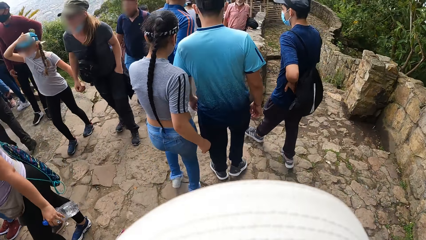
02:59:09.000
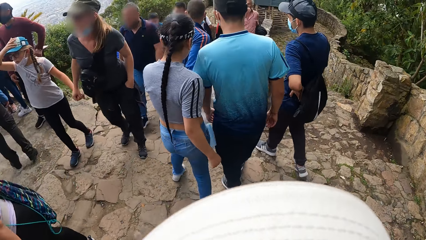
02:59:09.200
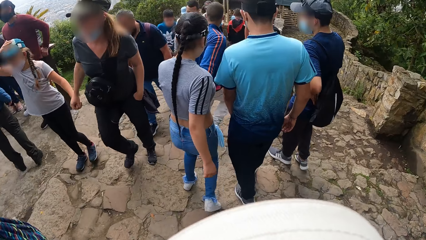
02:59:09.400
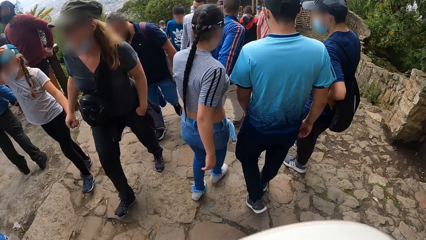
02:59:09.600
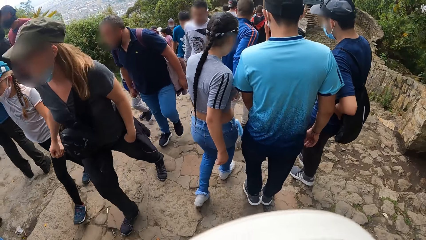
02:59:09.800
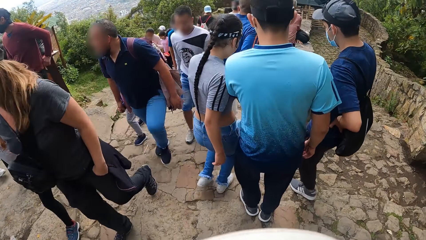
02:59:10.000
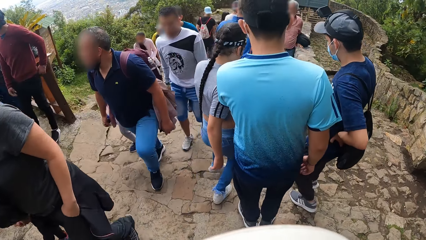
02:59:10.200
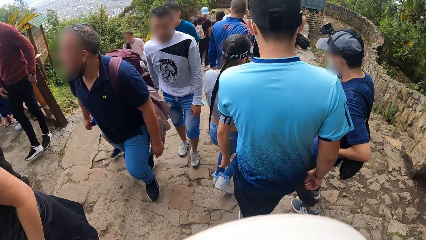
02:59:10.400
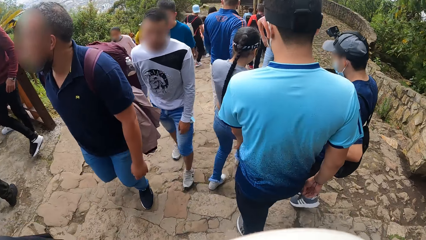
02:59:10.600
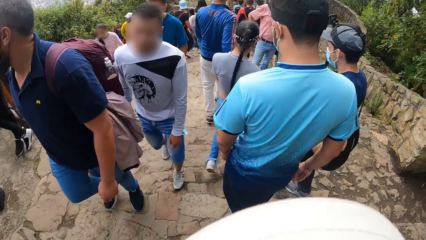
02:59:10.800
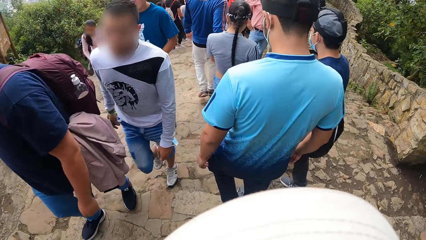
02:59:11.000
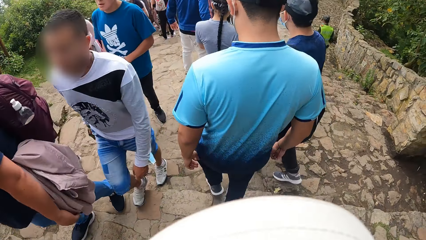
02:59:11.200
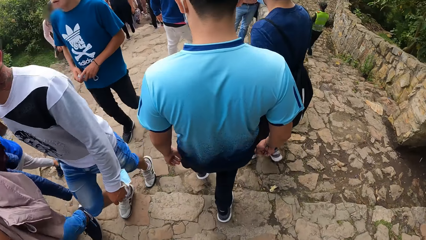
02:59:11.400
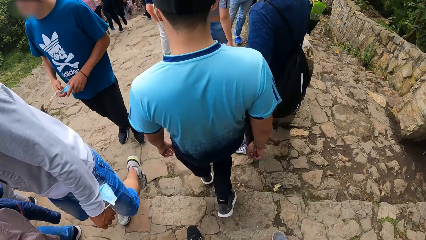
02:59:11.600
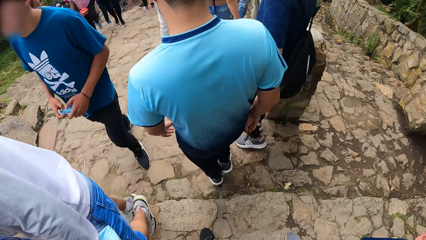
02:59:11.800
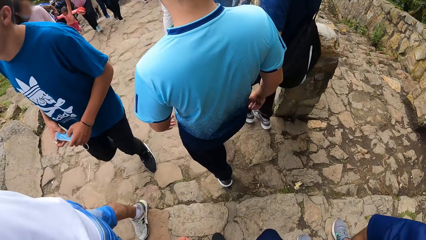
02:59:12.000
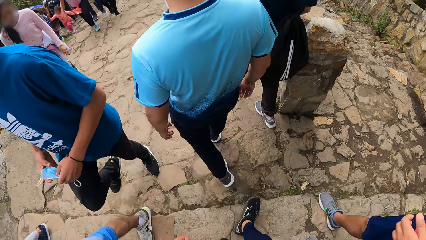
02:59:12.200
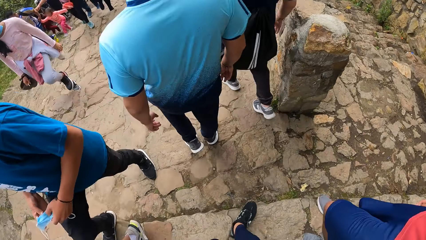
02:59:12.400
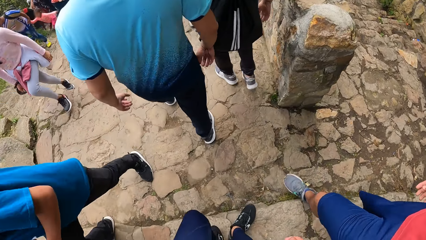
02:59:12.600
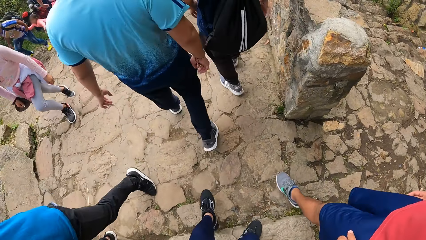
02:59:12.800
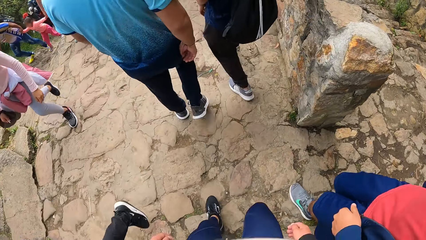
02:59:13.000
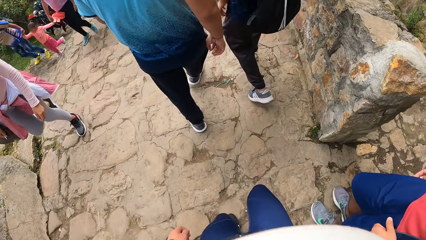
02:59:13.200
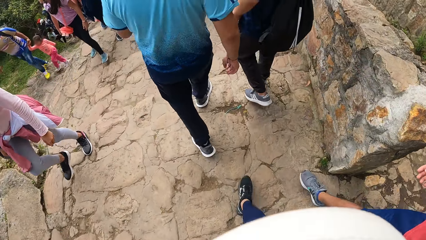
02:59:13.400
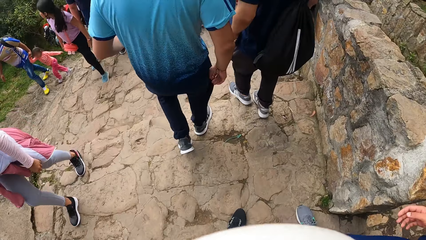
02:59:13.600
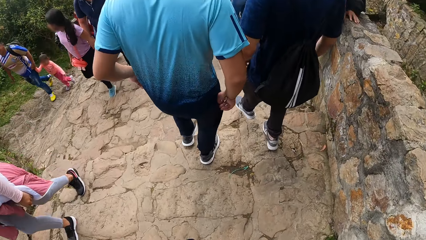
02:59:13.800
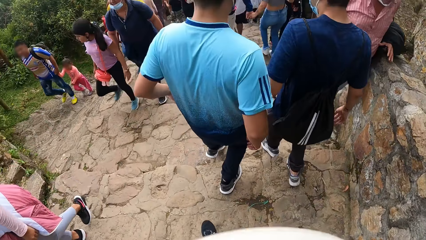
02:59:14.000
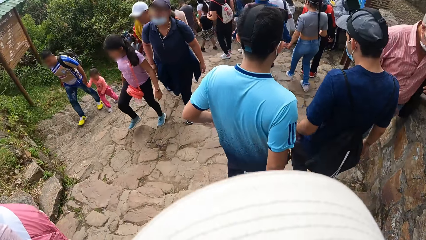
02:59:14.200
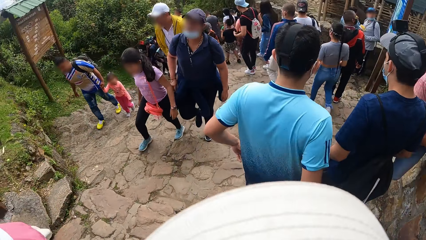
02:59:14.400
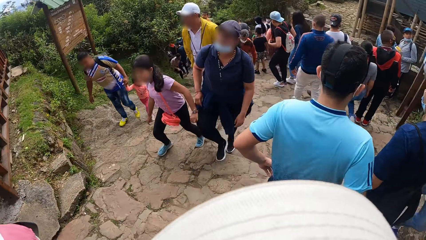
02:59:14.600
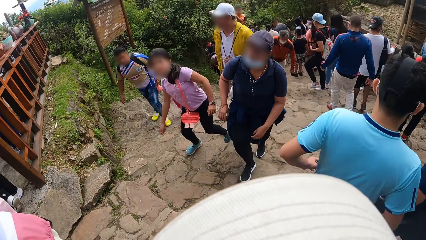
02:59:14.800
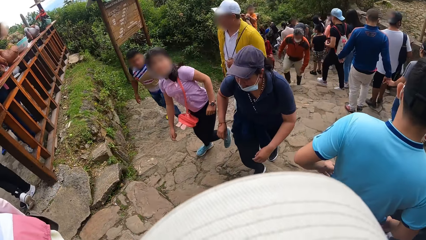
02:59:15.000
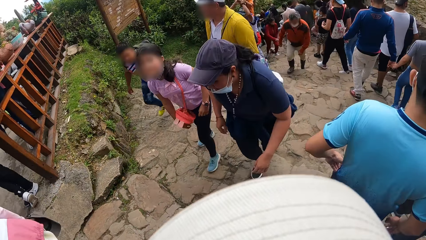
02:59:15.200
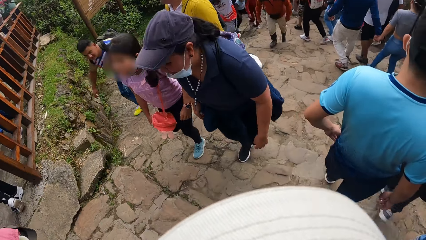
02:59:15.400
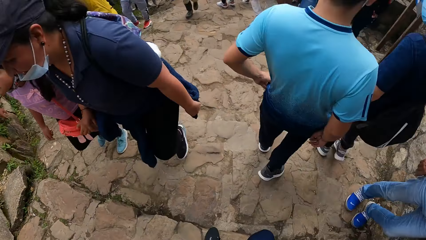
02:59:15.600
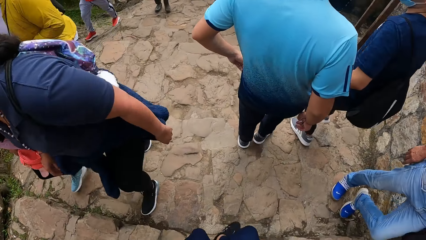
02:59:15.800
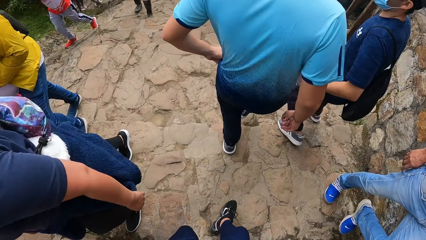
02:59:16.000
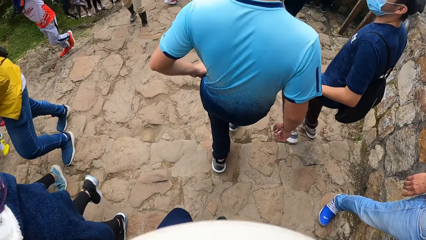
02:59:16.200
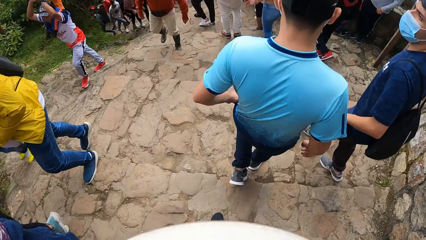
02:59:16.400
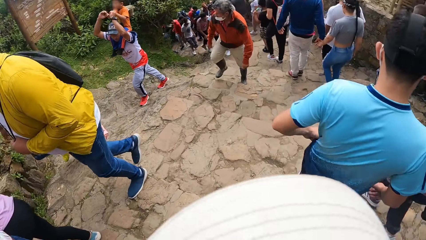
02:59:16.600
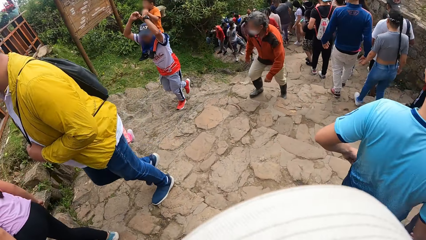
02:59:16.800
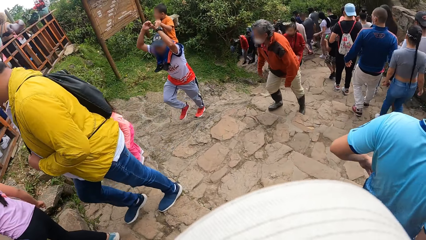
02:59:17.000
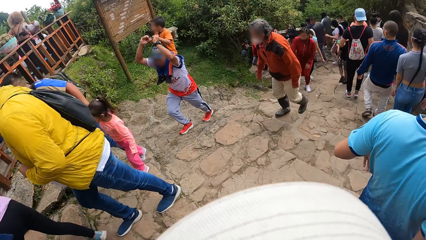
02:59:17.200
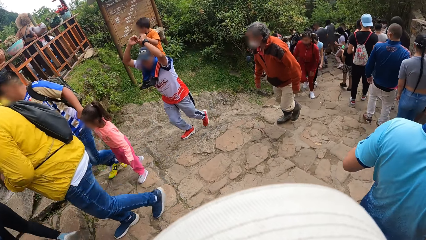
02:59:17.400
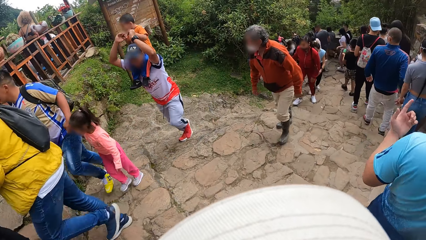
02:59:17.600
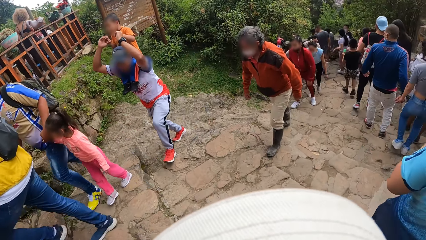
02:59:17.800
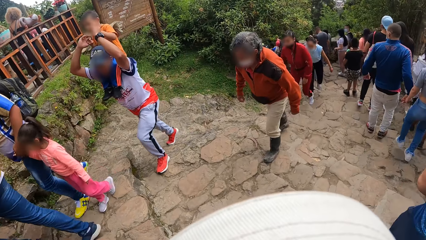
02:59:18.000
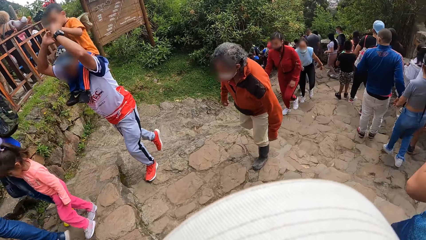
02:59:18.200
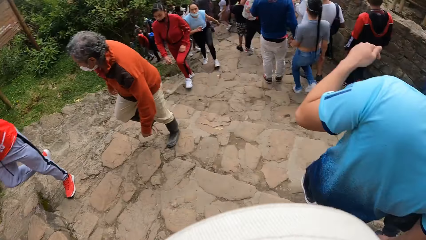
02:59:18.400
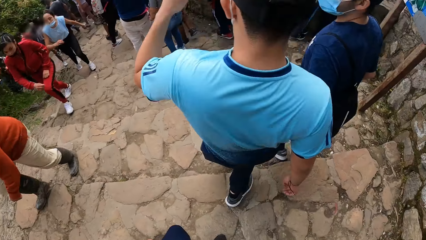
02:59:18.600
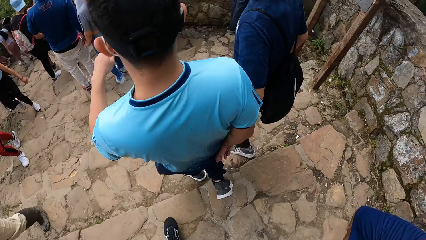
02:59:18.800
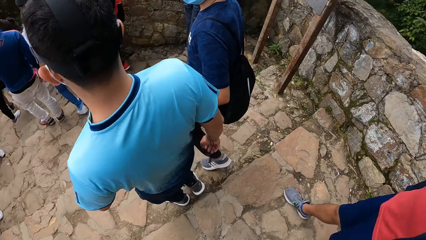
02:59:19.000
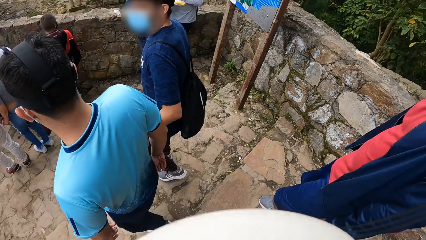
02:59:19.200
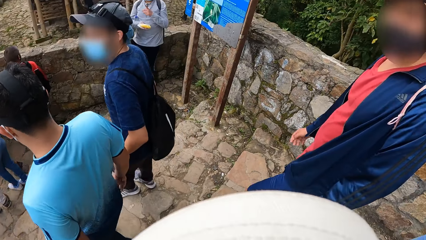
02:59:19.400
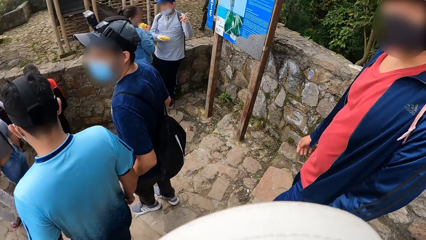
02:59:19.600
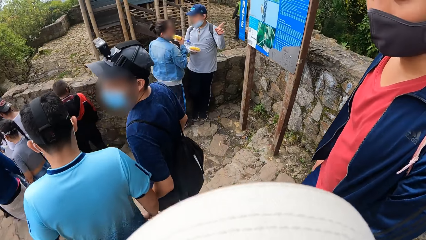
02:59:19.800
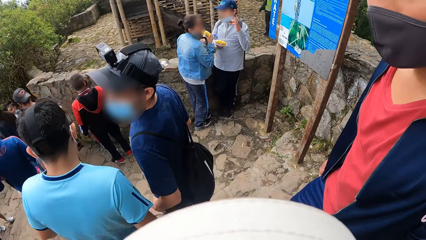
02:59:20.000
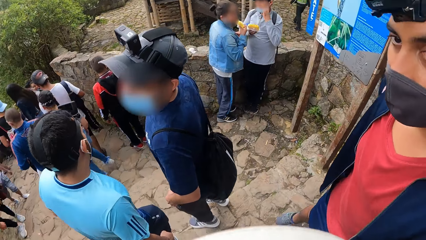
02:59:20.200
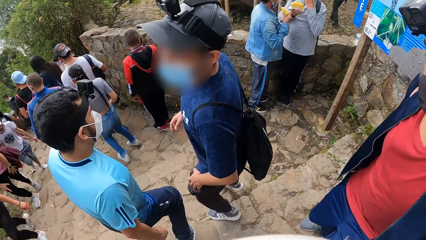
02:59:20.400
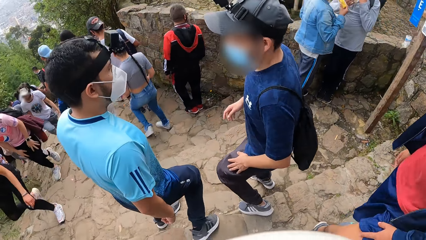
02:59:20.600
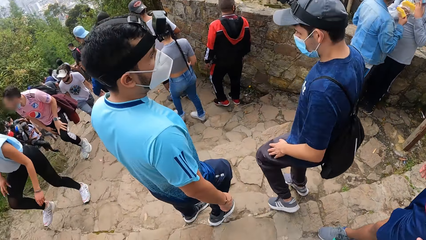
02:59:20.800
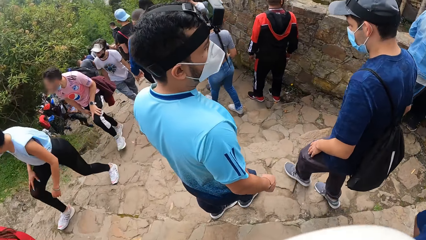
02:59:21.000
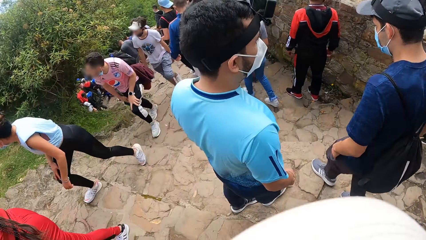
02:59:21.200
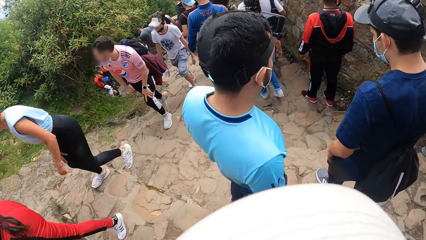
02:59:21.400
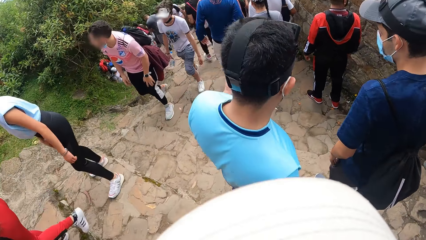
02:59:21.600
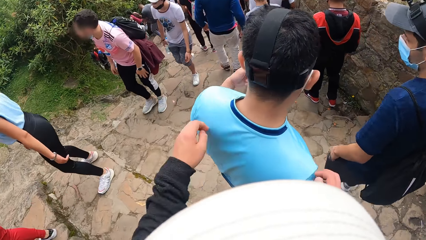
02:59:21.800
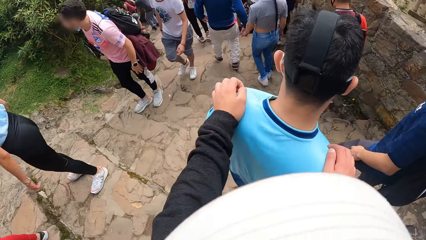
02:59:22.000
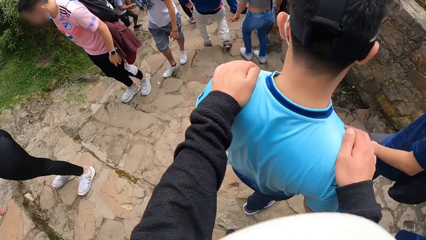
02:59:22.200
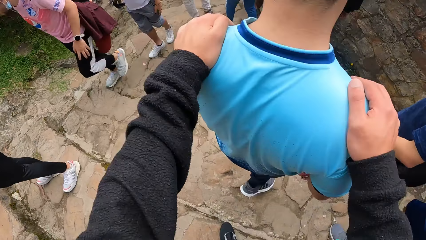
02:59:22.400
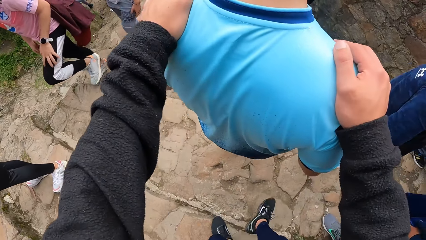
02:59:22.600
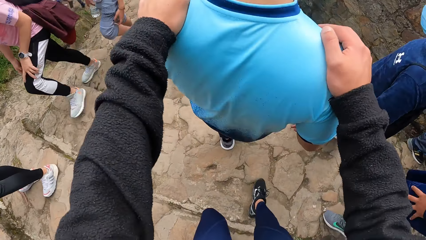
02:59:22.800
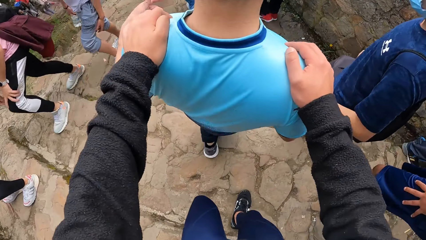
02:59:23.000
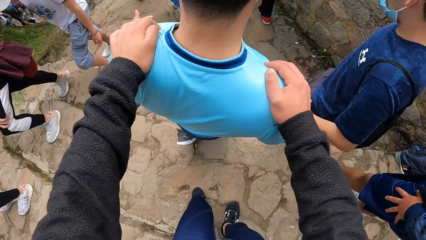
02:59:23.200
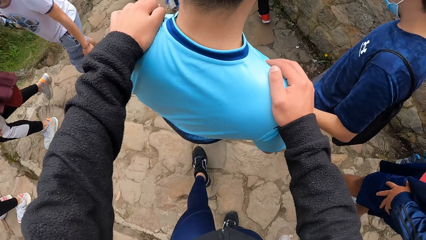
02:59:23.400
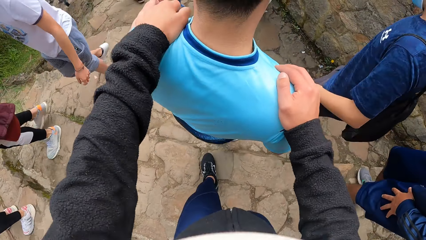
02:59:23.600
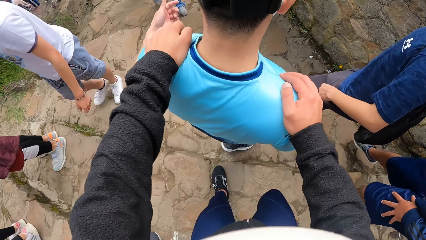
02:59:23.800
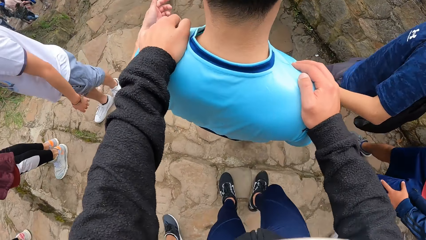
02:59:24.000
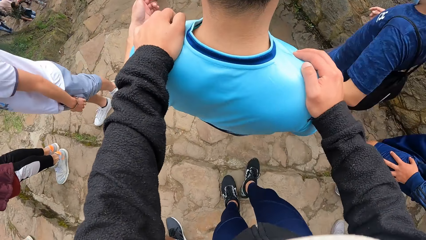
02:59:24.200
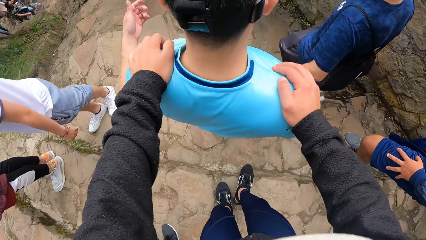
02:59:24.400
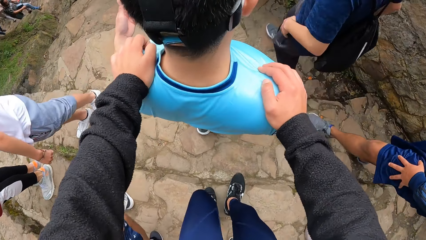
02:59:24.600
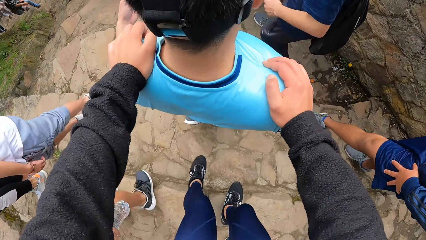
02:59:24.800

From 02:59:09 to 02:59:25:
The camera wearer looks around the field. They walk down the stairs. A man climbs down the stairs. Another man climbs down the stairs. The camera wearer puts both hands on the first man on the shoulder.
